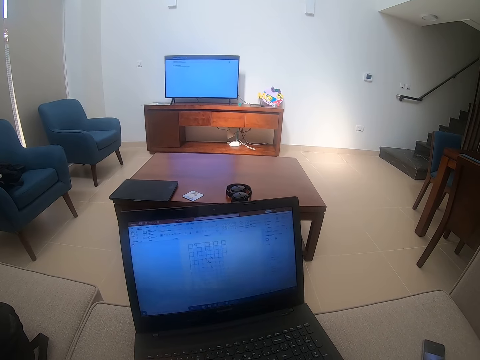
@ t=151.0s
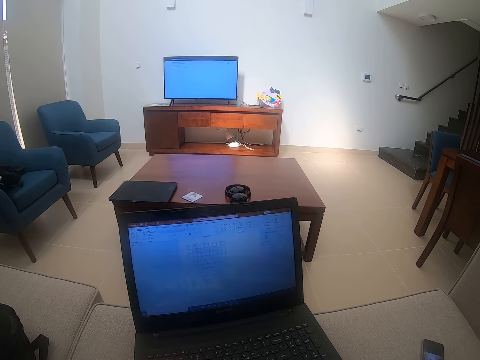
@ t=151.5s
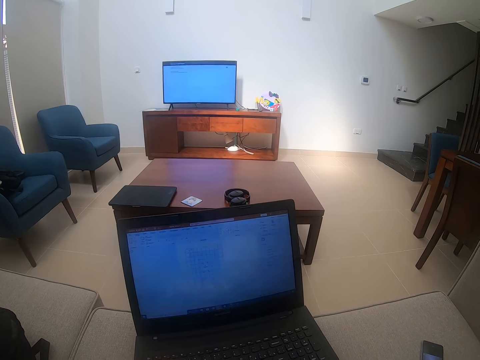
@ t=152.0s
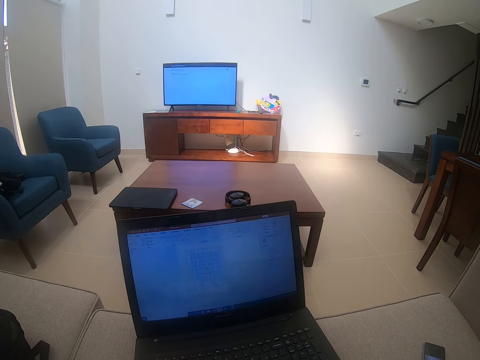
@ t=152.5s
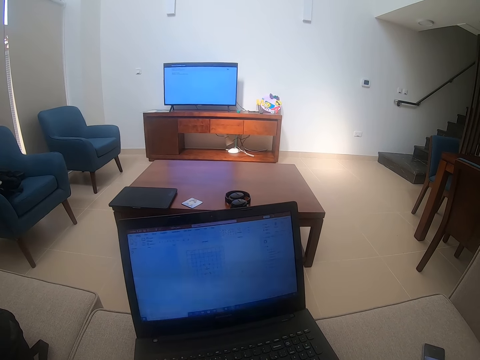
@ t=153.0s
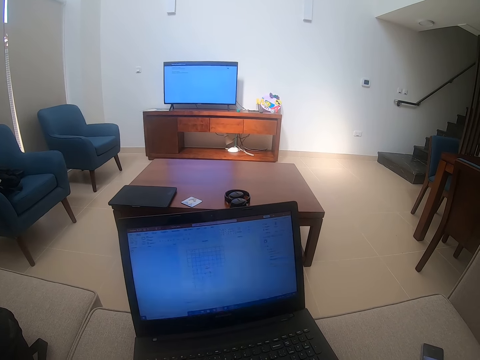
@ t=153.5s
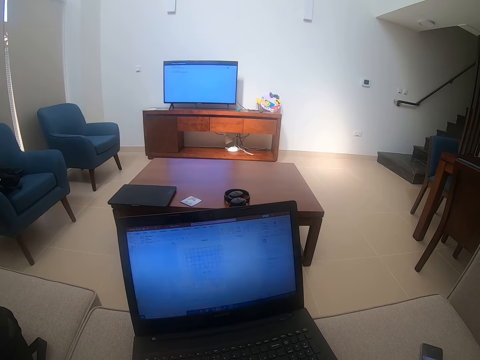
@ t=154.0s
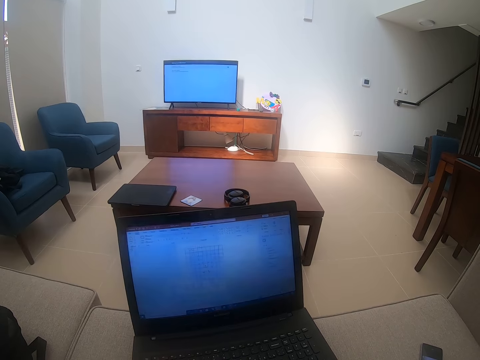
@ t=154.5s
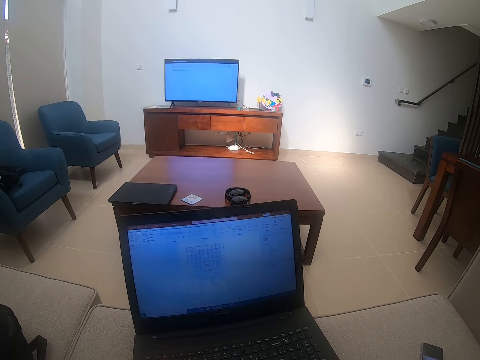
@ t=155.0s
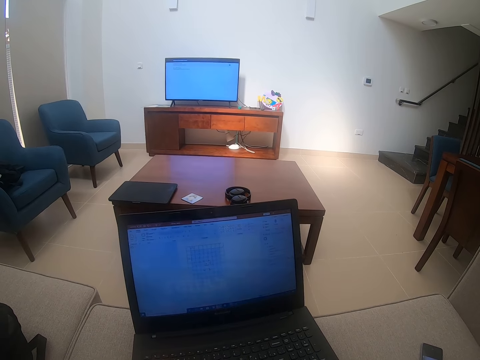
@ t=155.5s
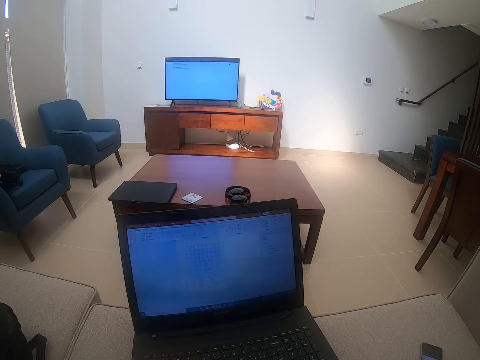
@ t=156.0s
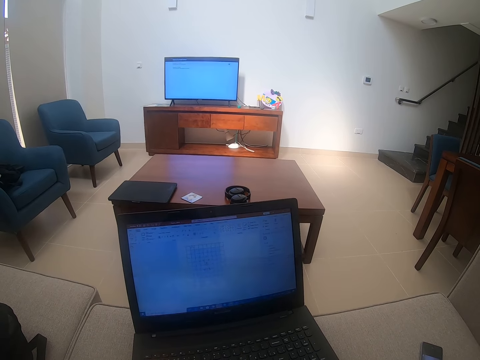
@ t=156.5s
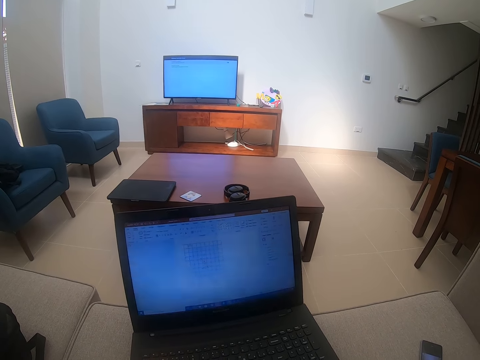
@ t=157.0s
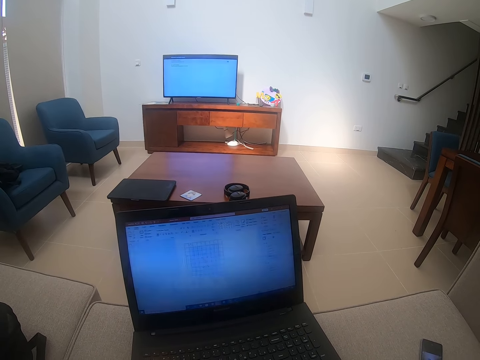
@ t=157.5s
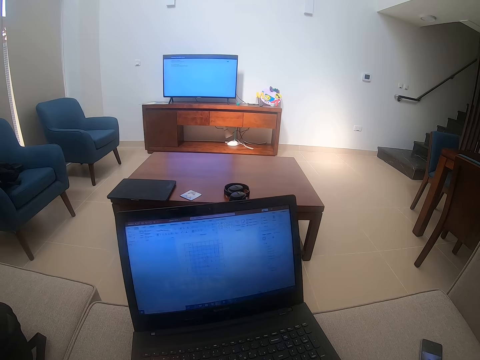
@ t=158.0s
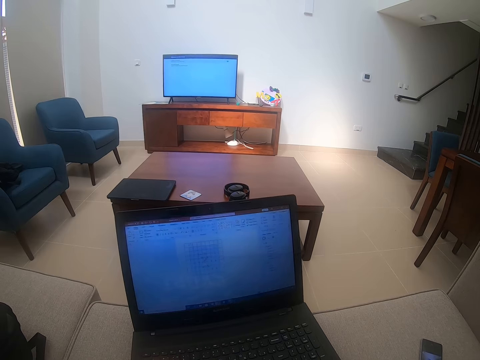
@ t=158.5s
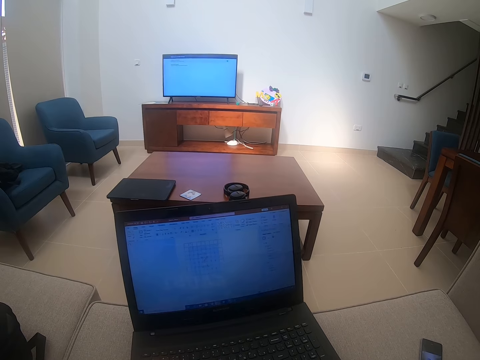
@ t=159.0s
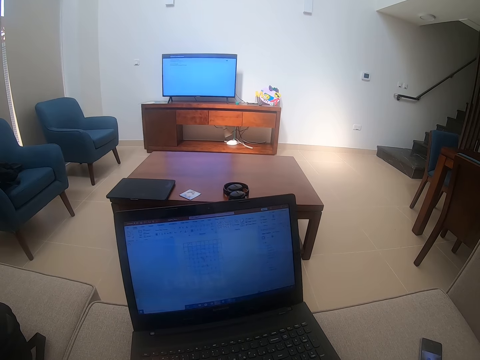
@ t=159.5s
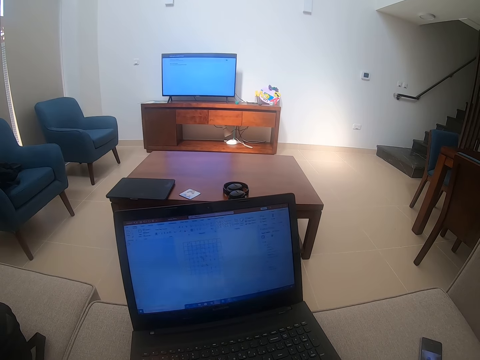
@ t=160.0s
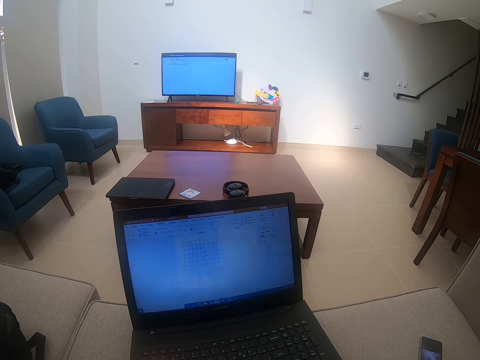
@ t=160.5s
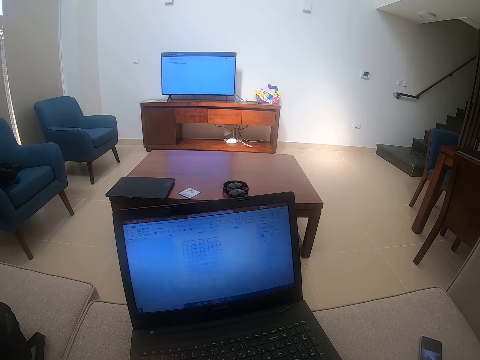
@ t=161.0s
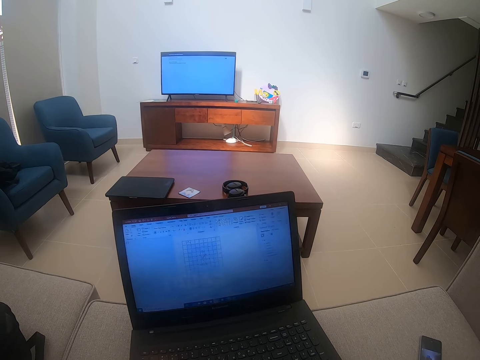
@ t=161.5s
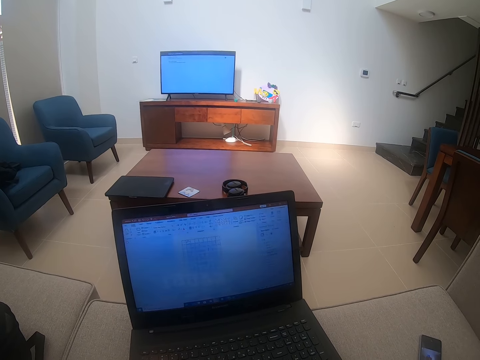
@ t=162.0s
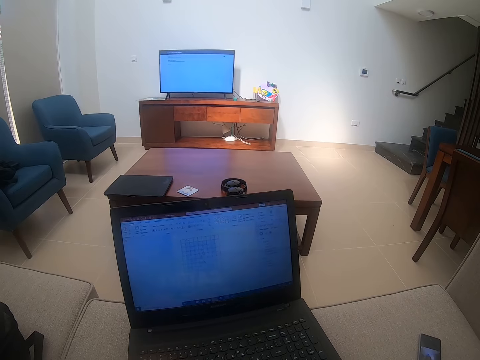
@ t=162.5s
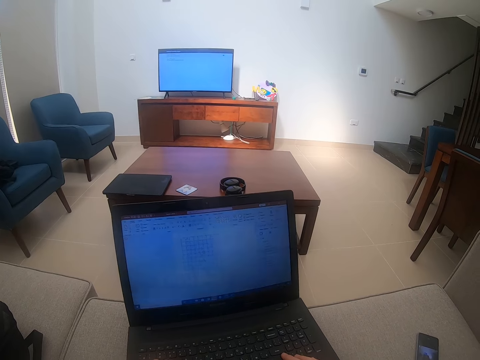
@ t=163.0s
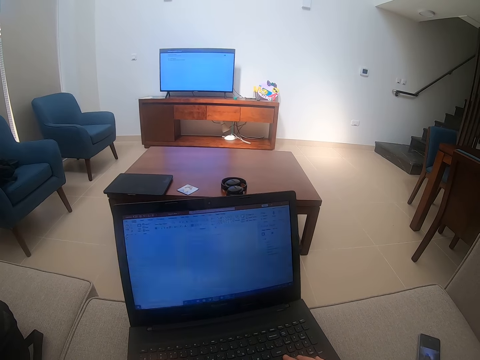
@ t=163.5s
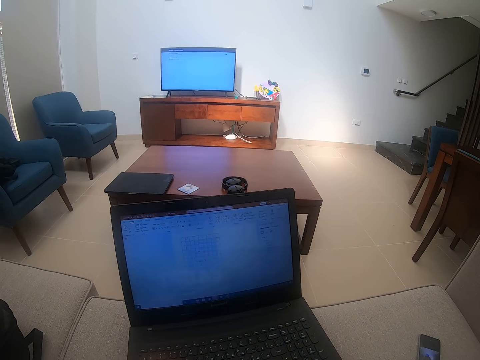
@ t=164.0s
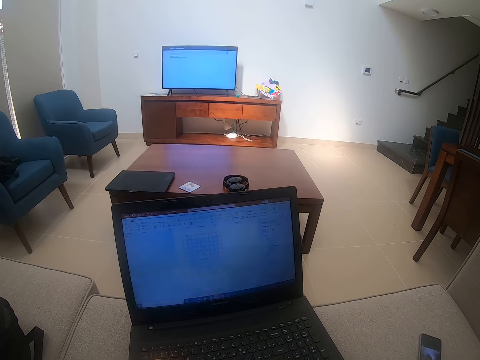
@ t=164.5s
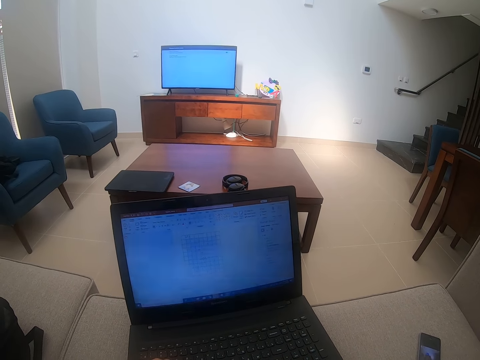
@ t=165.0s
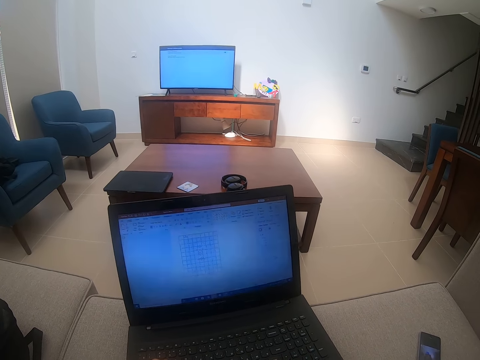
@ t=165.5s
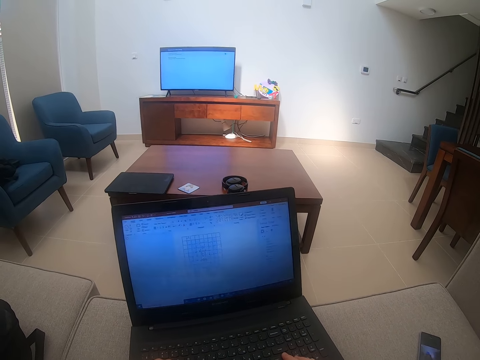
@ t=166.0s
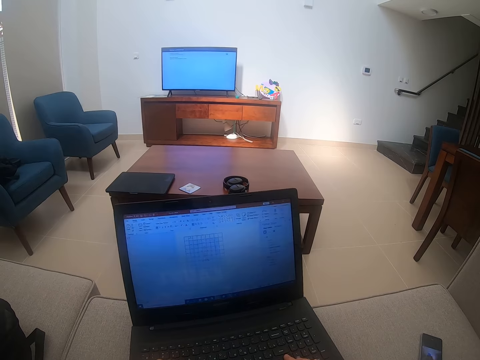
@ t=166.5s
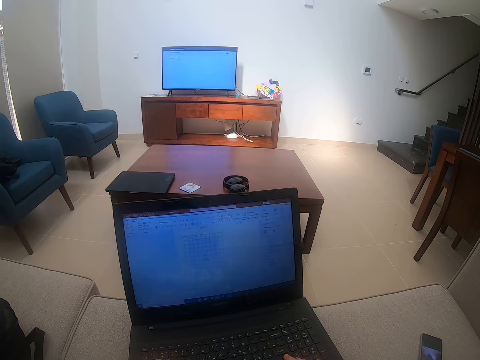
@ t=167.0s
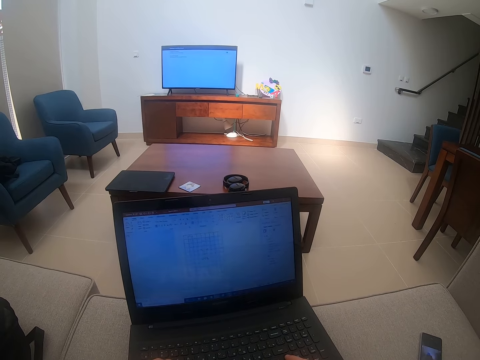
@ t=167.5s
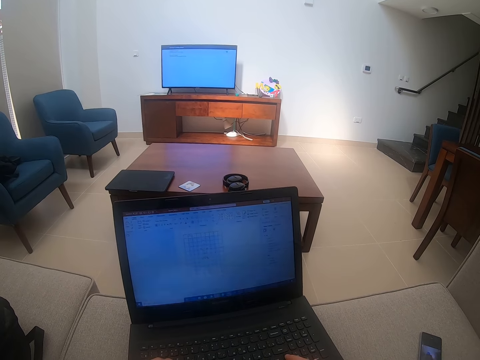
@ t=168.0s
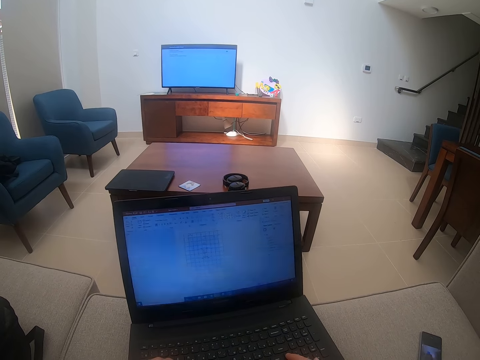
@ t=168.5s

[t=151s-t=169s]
The camera wearer watches the background. They touch the laptop. They keep scrolling the laptop.

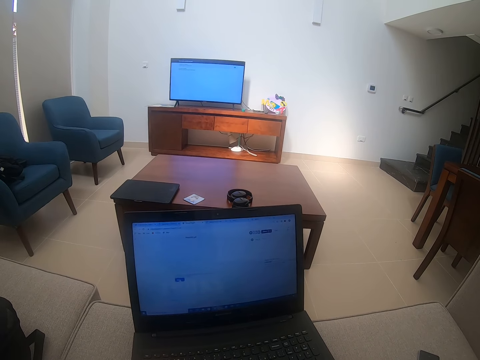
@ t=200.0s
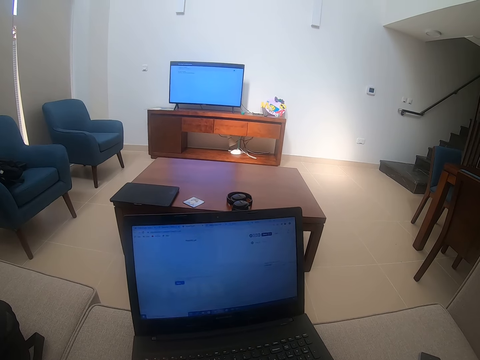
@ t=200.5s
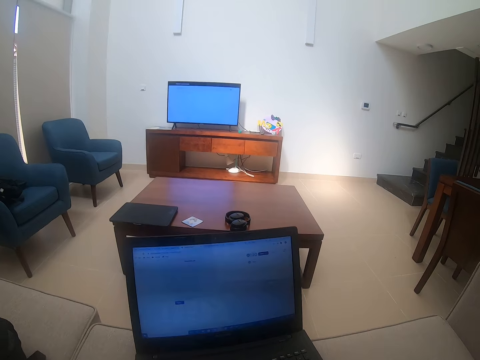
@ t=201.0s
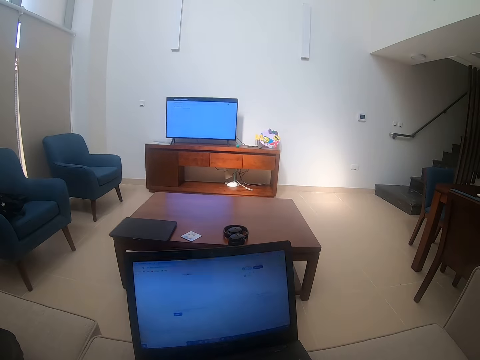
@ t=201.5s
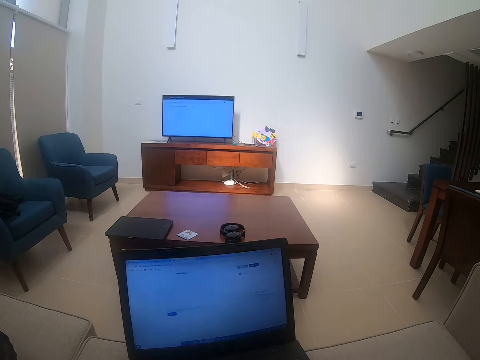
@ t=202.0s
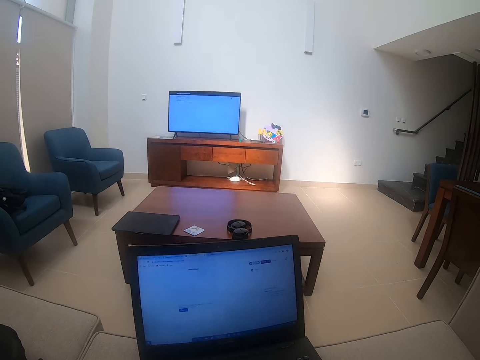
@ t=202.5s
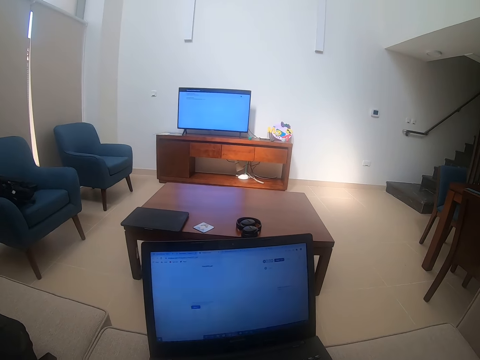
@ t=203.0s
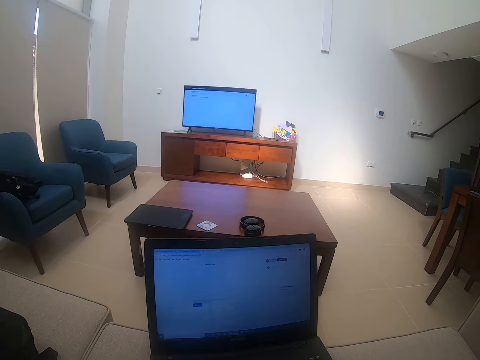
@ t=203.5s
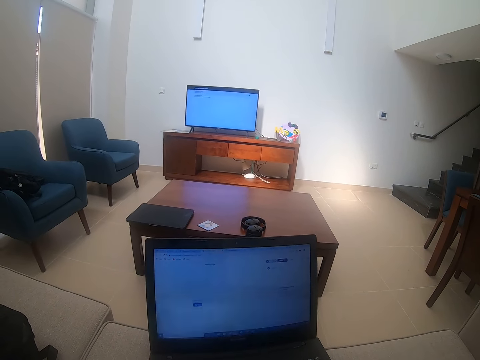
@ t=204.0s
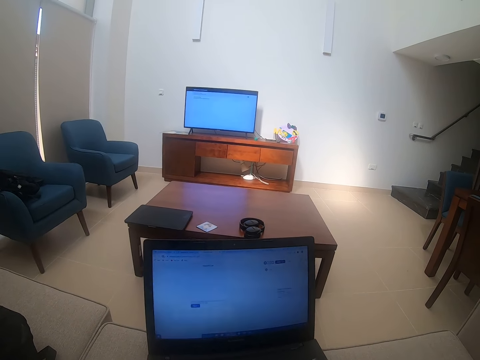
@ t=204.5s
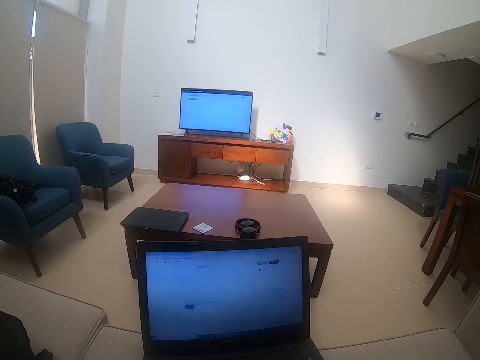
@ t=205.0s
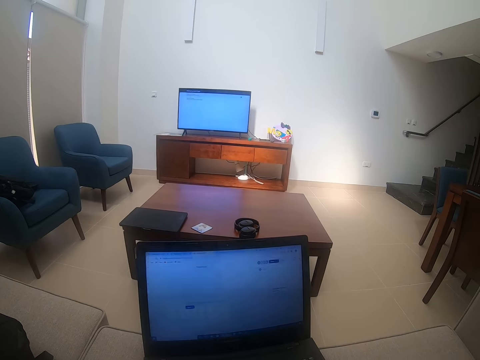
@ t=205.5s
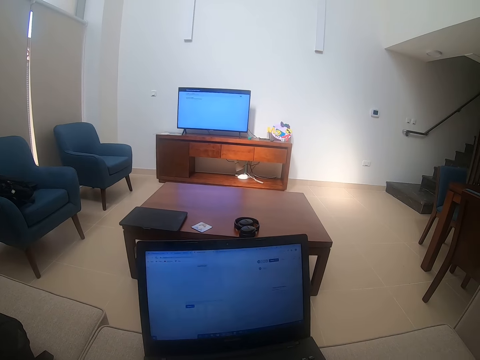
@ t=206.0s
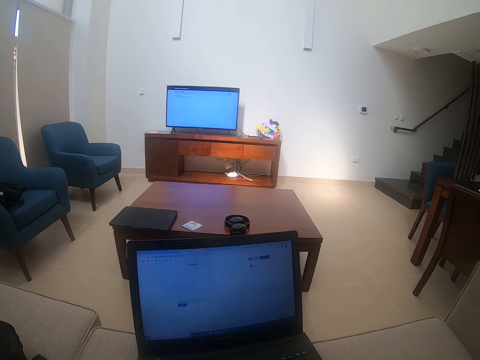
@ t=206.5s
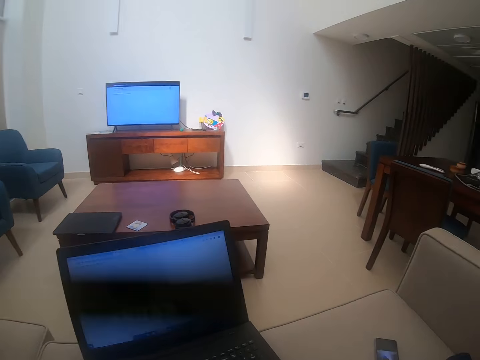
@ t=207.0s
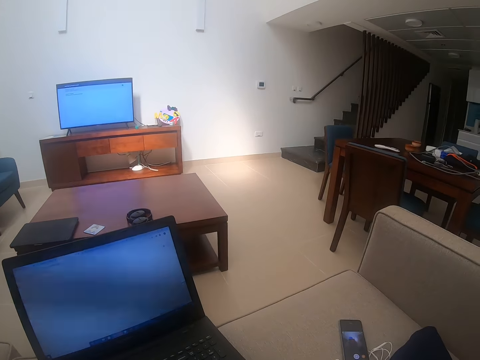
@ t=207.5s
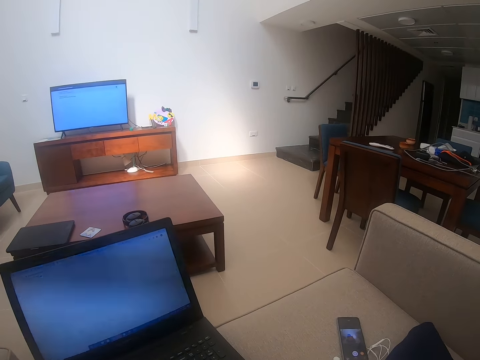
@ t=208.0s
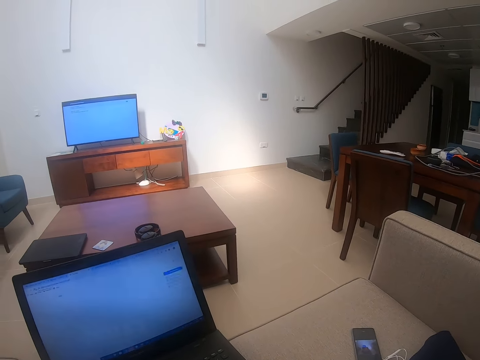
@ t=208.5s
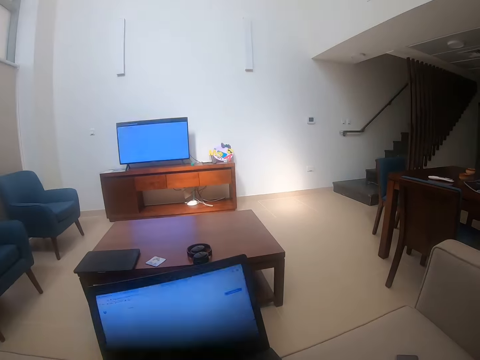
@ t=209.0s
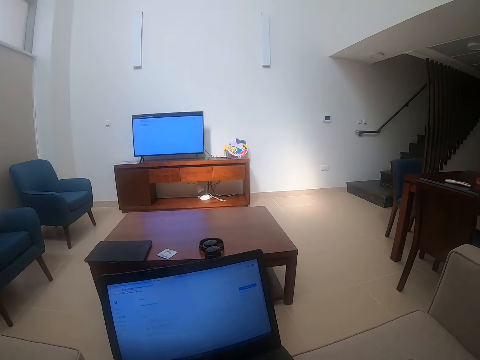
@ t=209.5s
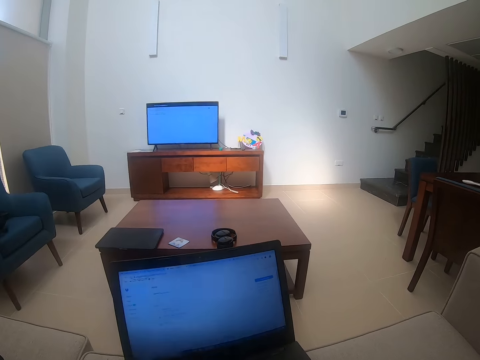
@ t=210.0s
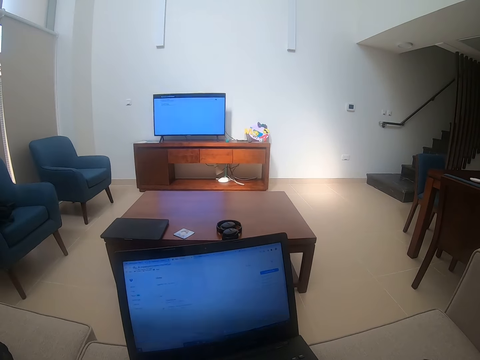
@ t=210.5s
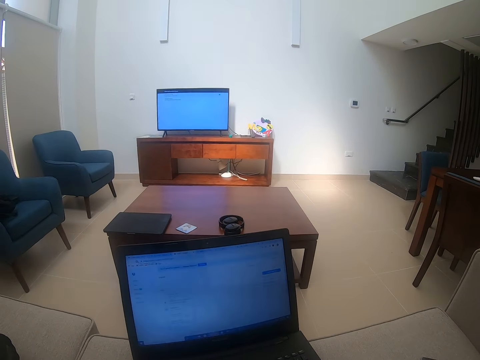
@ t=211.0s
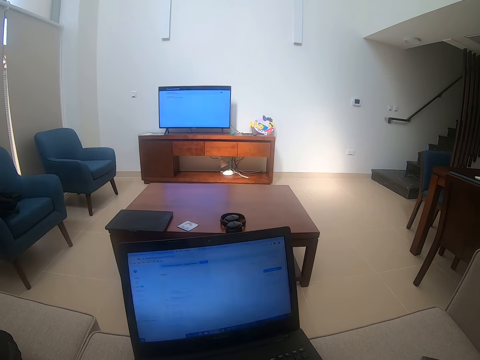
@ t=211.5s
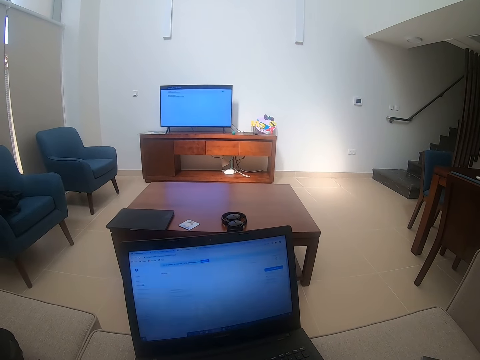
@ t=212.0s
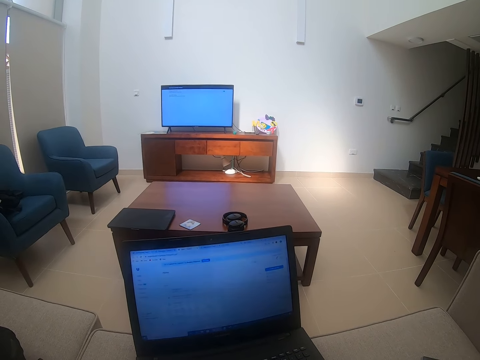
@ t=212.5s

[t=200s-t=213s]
The camera wearer watches the background. They touch the laptop. The laptop blinks.
